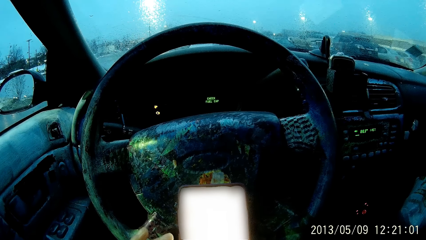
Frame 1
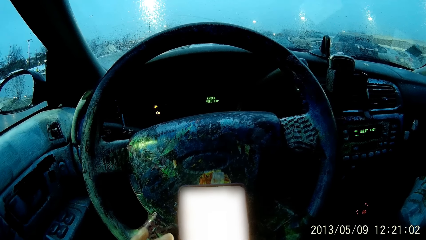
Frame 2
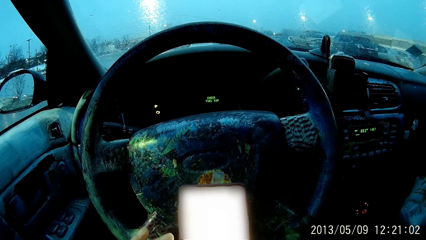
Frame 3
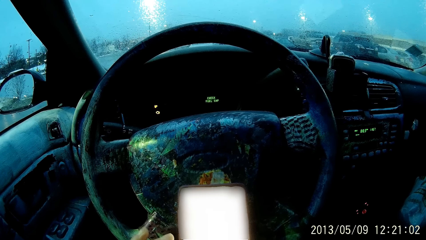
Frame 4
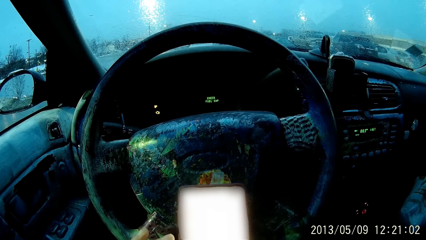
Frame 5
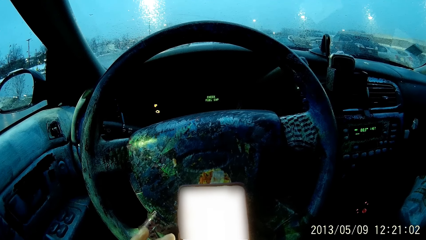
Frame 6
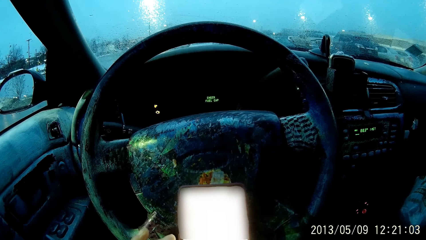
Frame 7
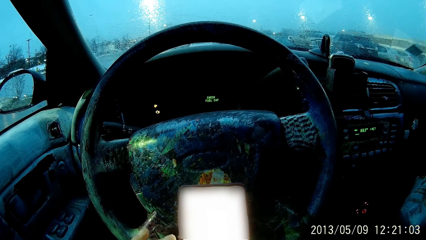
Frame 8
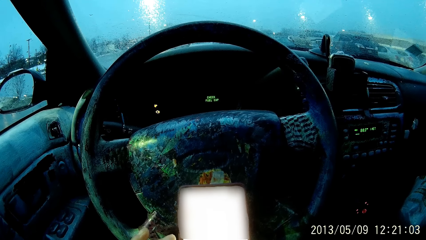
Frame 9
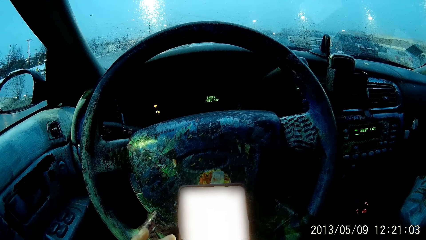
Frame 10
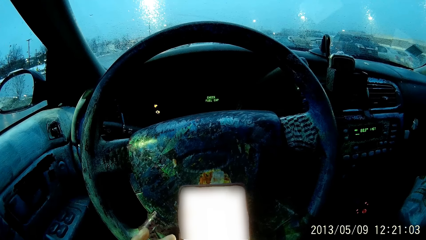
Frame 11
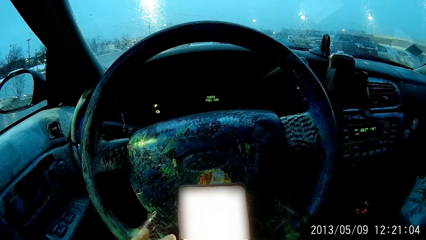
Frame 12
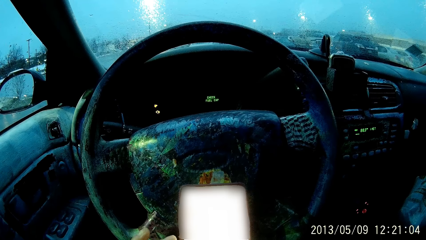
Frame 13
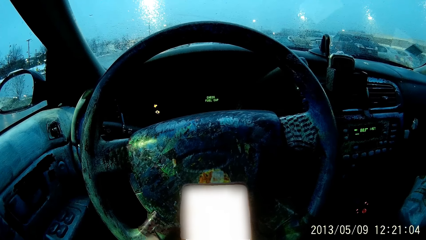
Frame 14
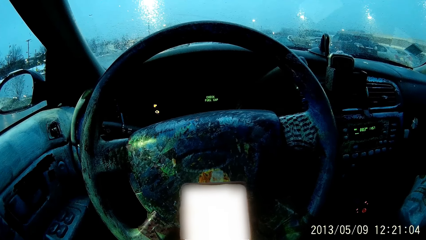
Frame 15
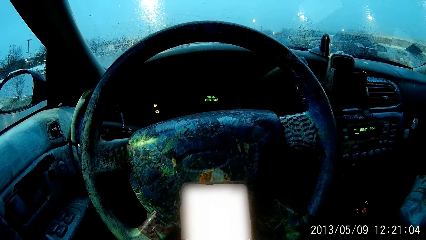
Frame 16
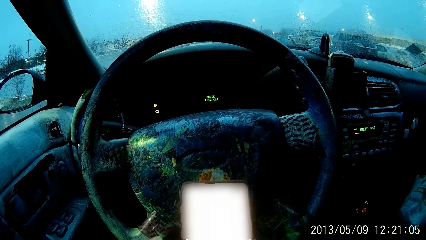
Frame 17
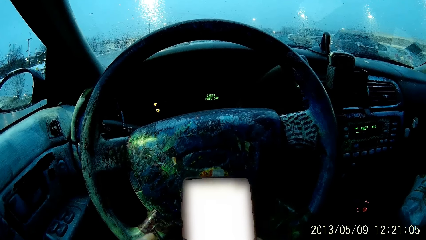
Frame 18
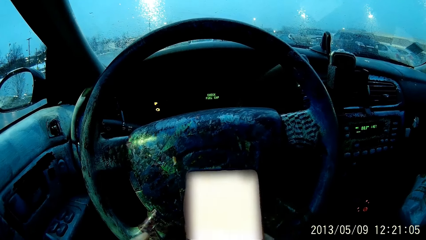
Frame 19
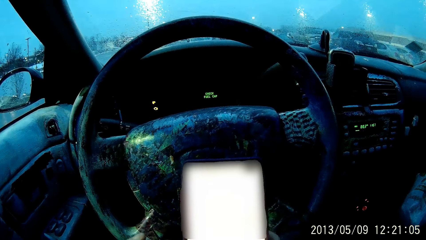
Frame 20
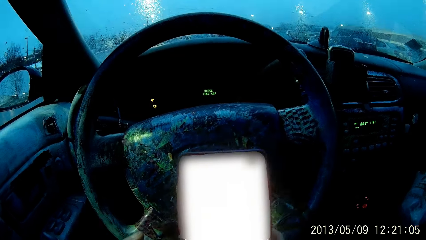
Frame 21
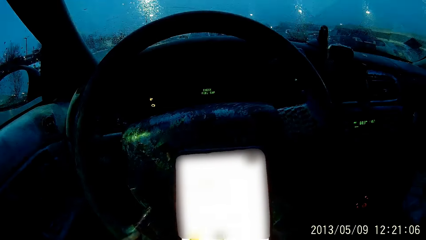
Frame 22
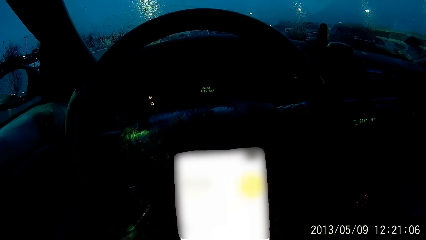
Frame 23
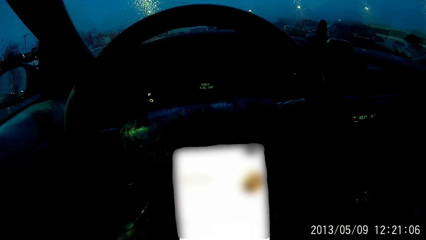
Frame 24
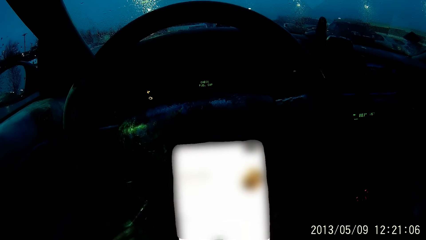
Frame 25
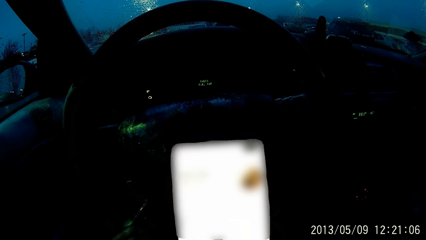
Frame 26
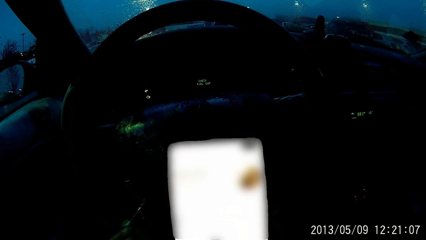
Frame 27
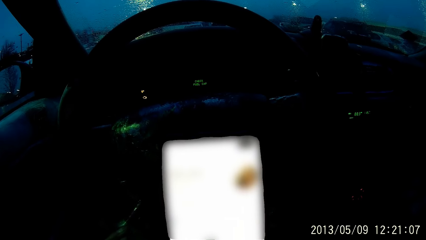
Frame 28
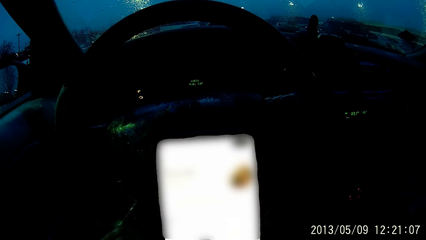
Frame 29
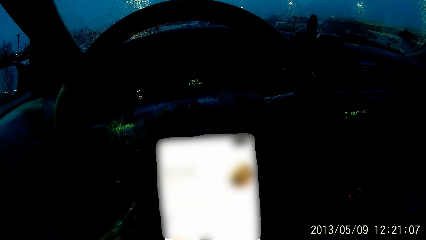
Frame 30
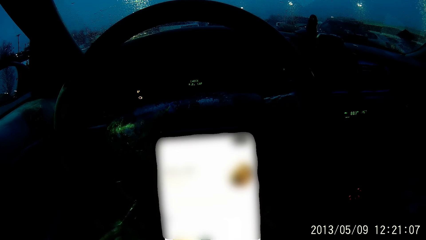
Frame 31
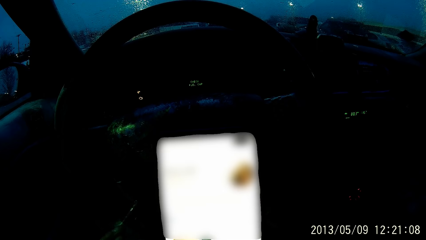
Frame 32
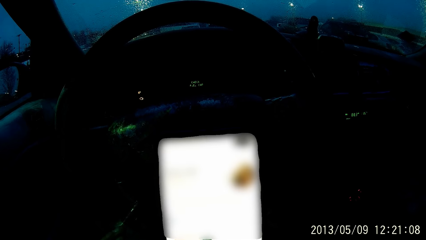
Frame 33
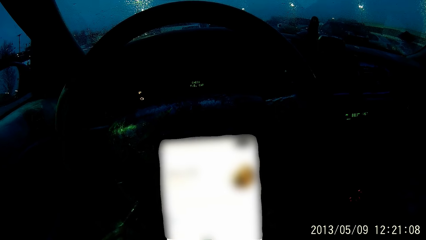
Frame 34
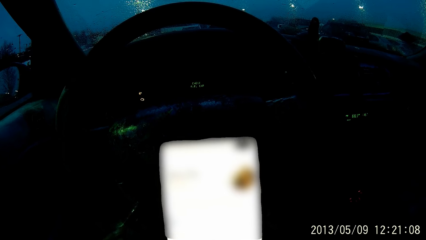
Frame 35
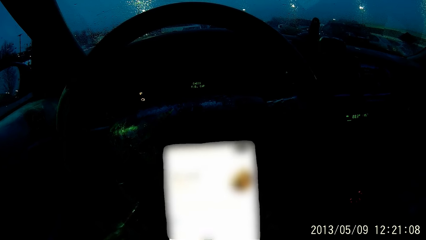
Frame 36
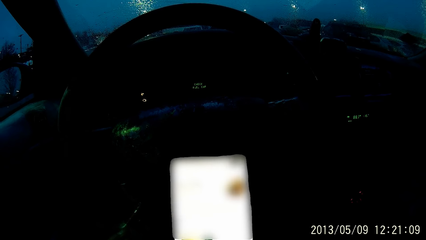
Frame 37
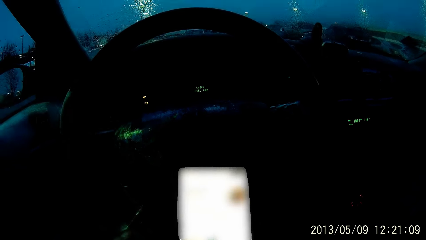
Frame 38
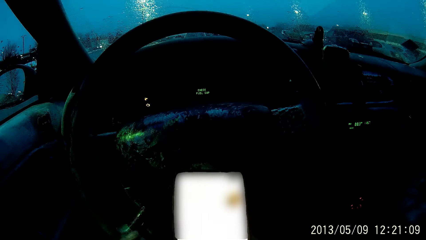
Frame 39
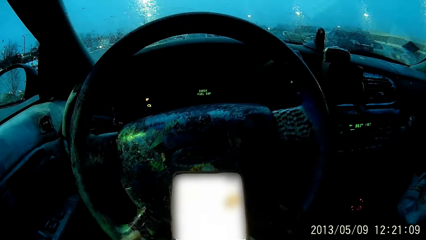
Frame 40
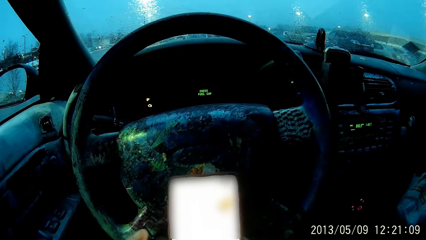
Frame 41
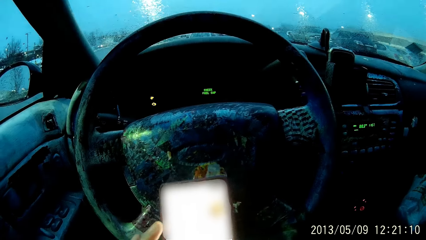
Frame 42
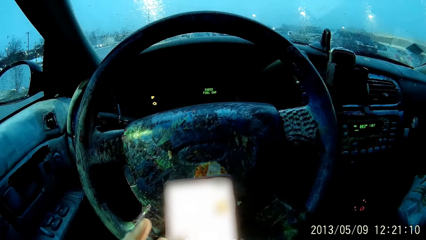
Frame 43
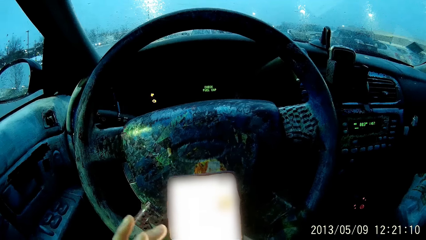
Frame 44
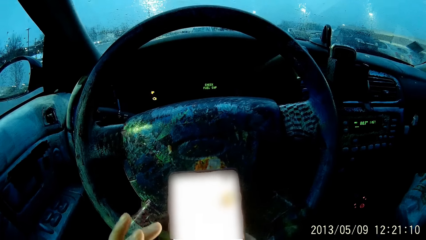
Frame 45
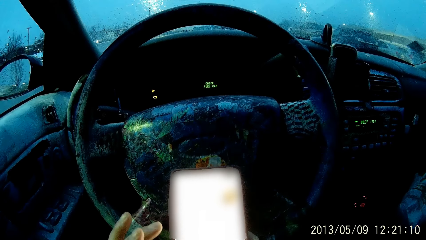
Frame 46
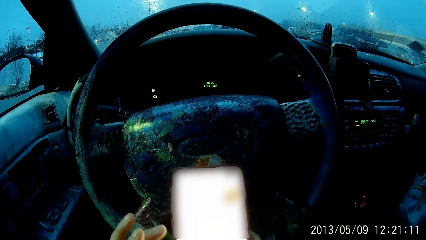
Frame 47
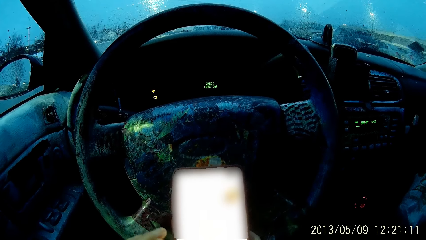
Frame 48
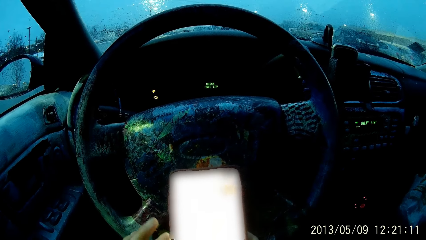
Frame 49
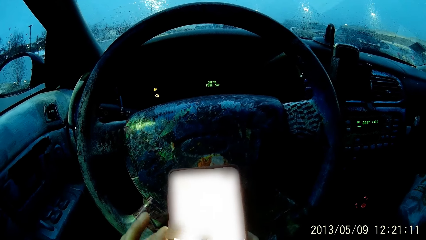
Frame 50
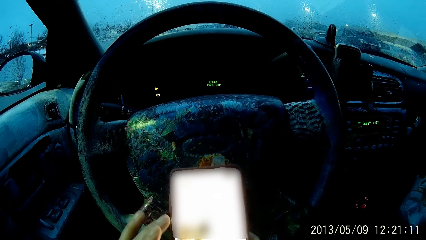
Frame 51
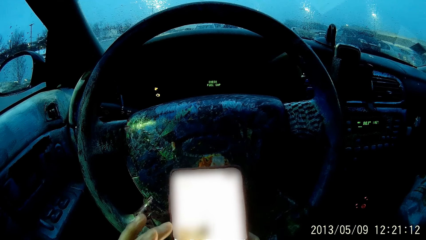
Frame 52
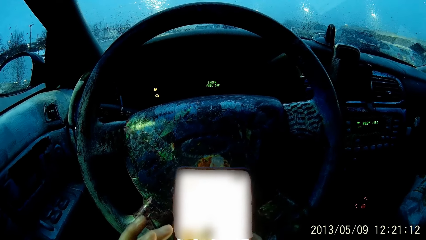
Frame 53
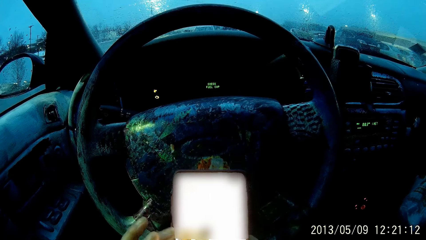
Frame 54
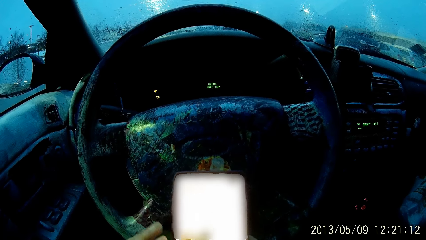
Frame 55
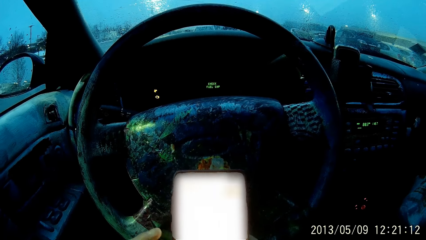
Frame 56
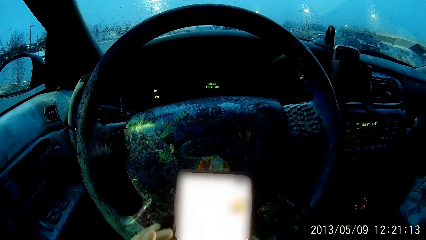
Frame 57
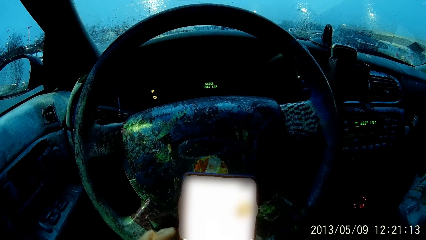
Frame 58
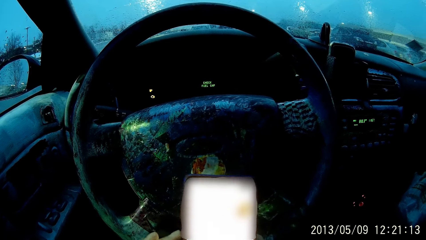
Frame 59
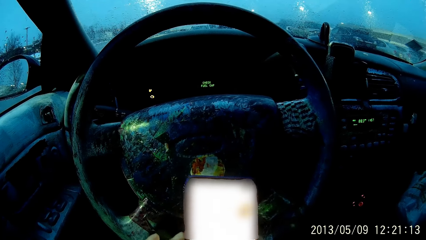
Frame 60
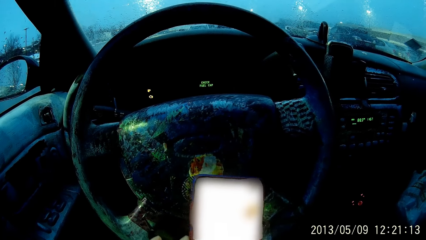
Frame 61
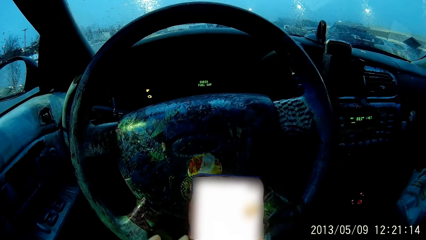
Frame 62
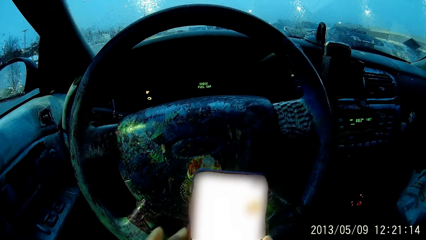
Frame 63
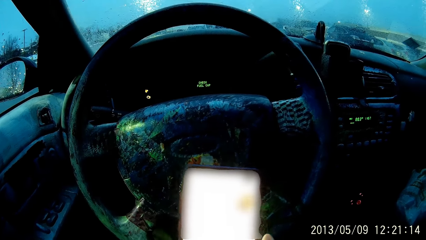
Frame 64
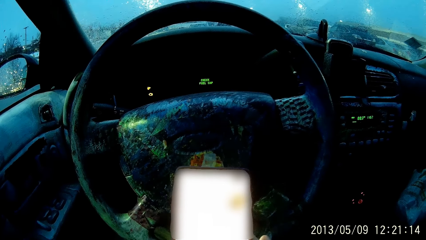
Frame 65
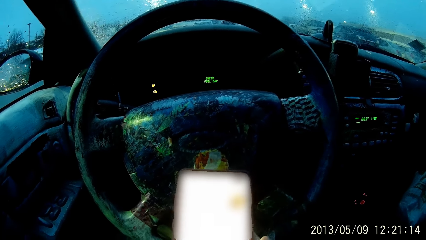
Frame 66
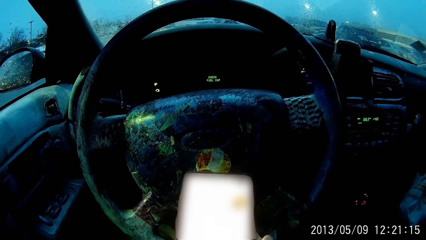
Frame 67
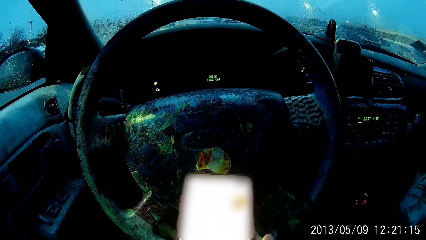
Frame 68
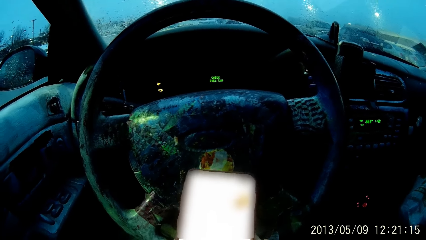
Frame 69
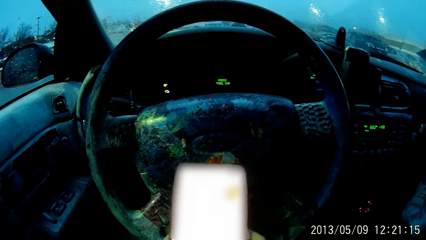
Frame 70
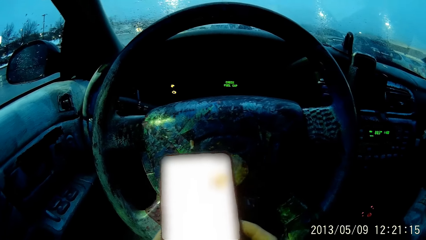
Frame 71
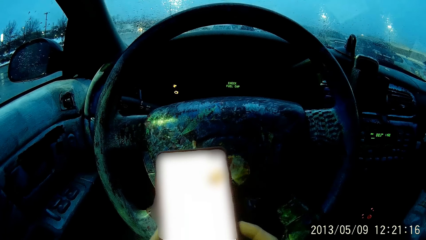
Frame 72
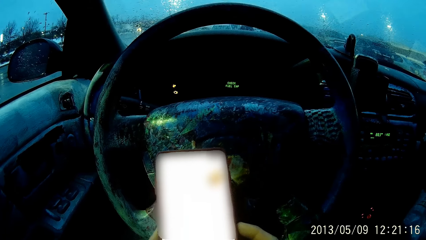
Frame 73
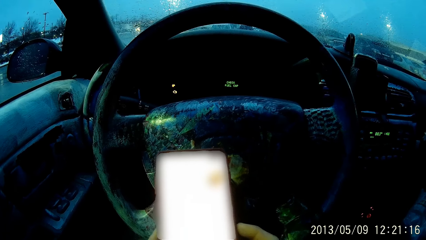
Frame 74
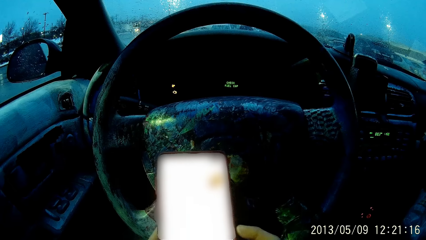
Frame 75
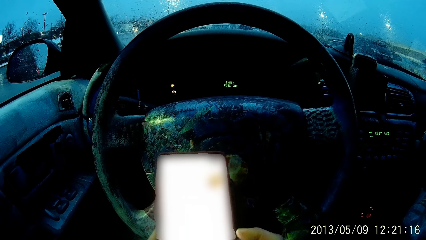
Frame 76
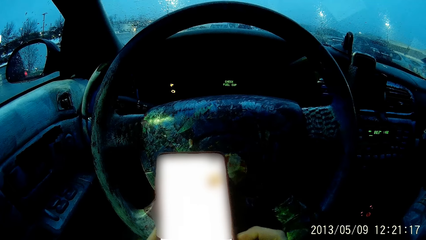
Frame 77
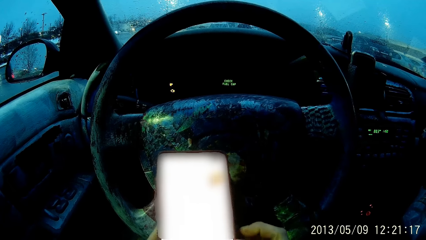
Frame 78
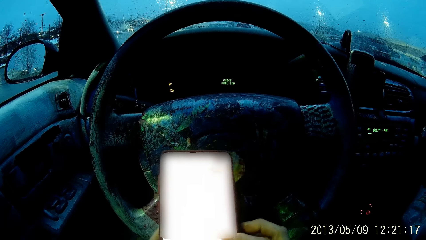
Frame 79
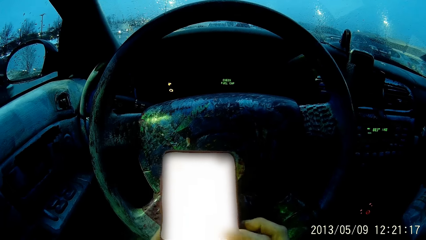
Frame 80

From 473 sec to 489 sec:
The camera wearer holds the phone with both hands. He scrolls through the phone using his right hand.
